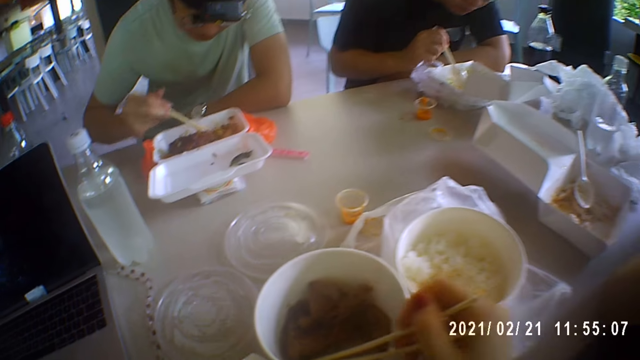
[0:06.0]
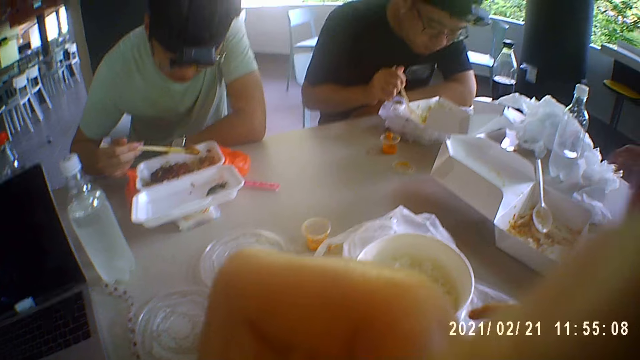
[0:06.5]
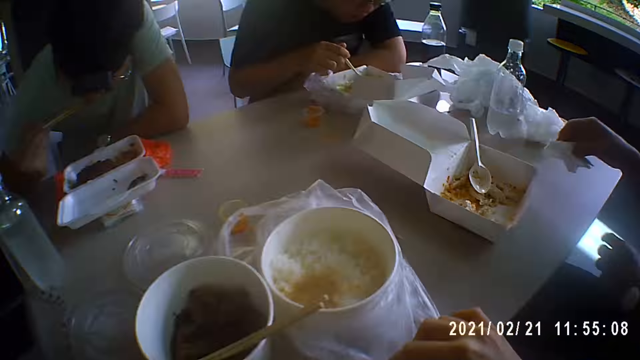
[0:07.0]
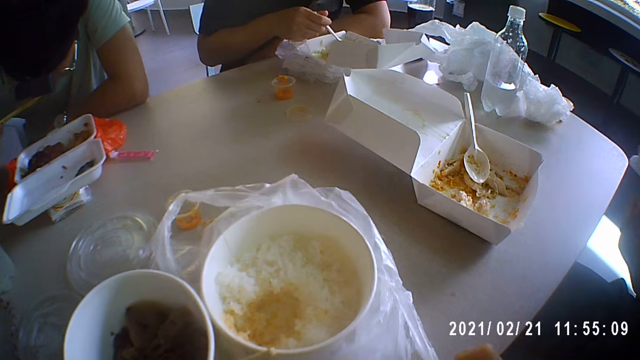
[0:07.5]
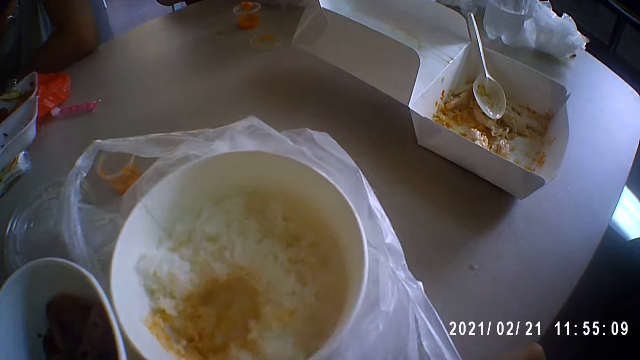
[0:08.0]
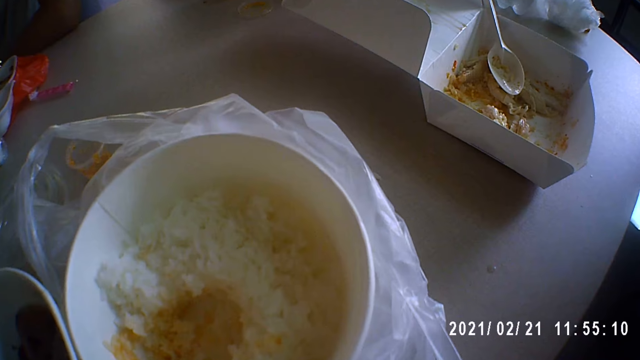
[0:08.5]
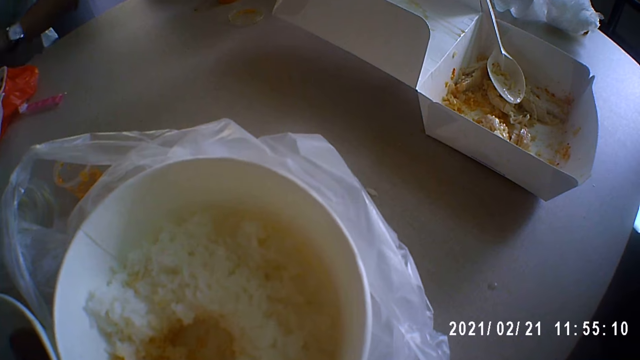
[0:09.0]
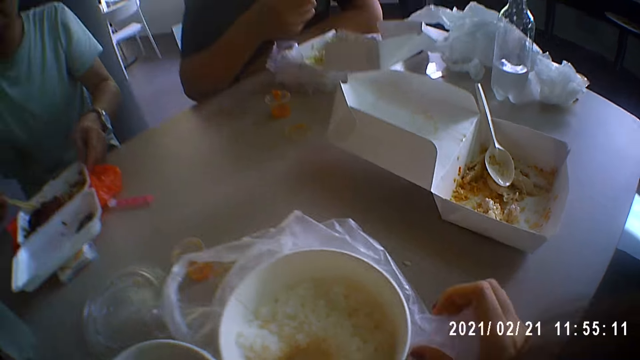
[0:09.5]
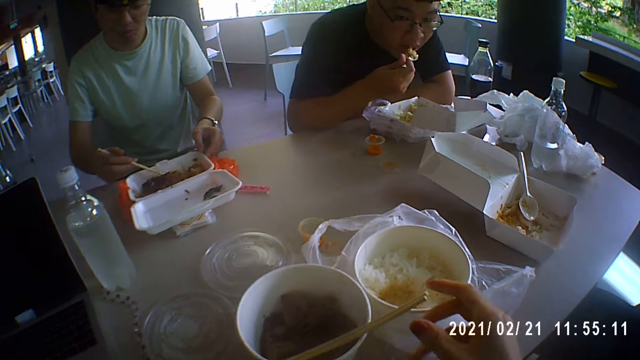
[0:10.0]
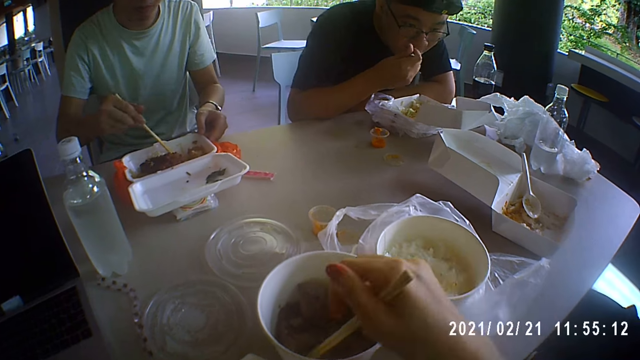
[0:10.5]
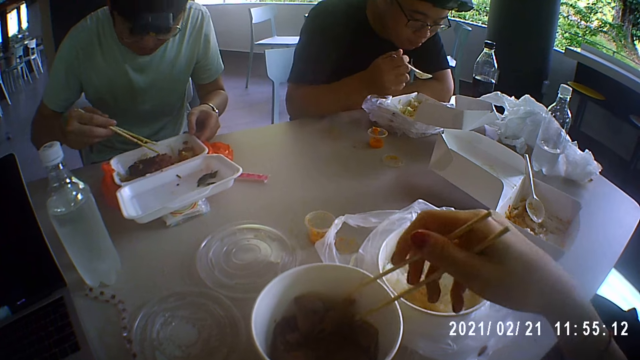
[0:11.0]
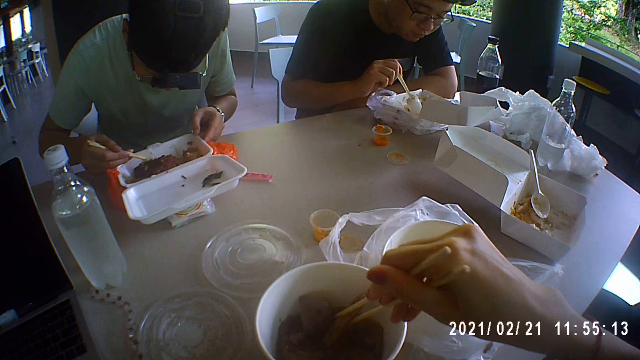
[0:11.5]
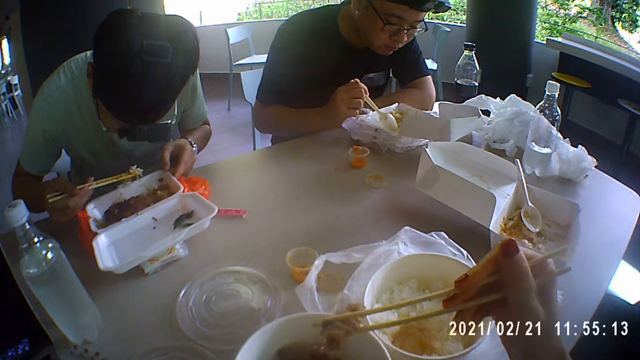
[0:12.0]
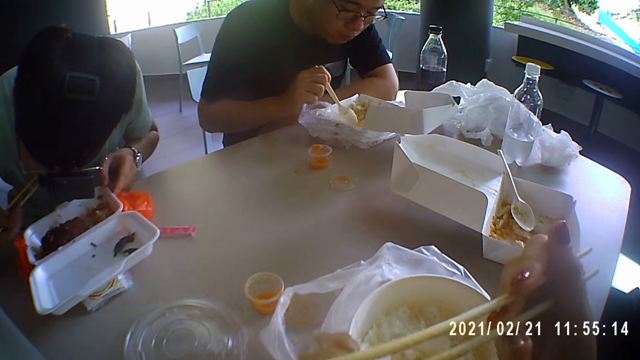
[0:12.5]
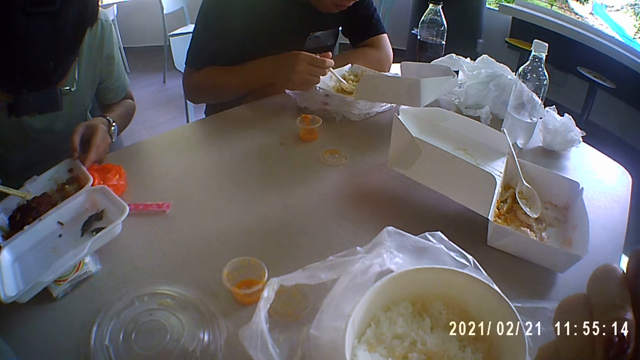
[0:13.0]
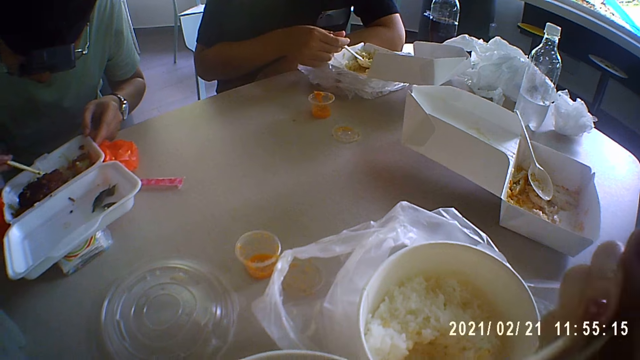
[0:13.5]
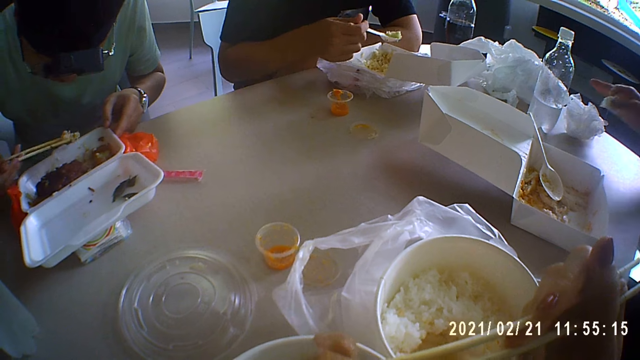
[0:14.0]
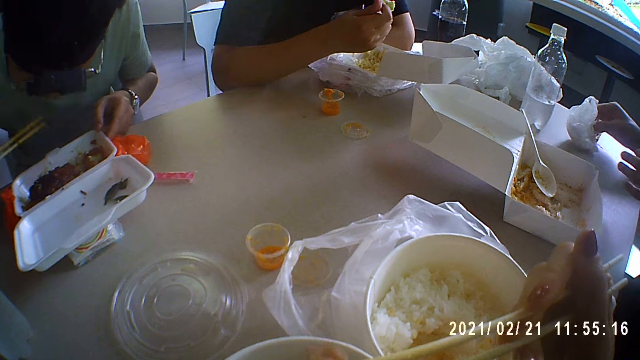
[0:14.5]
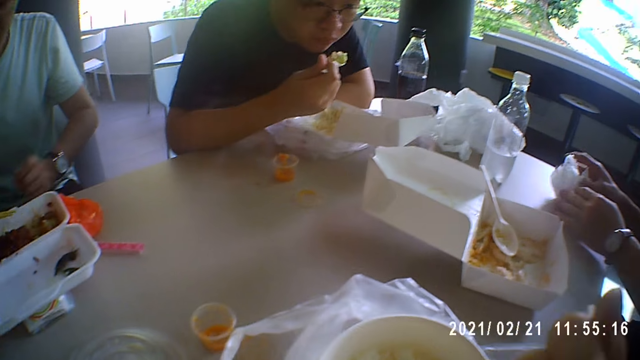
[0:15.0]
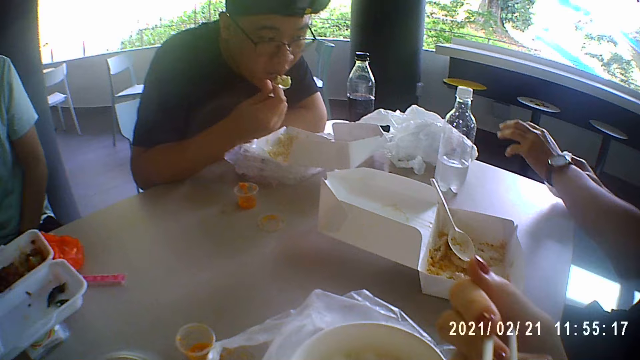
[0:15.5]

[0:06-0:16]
A man eats the food. The camera wearer stops checking the food with chopsticks. Another man eats the food. The camera wearer puts her hand up. She touches a nylon bag with food in it. She eats her food.

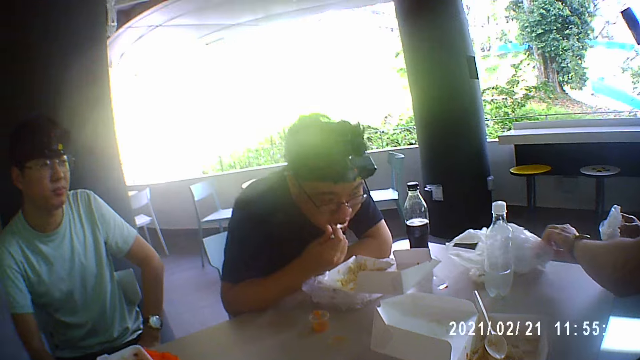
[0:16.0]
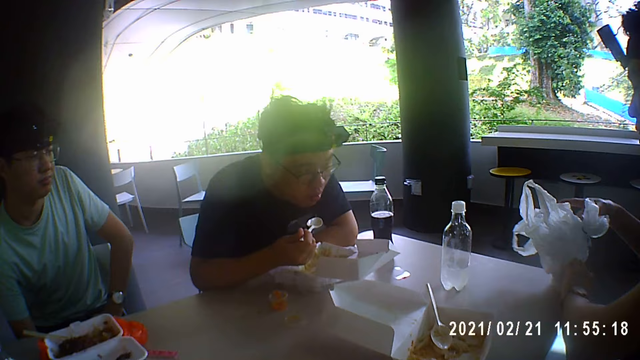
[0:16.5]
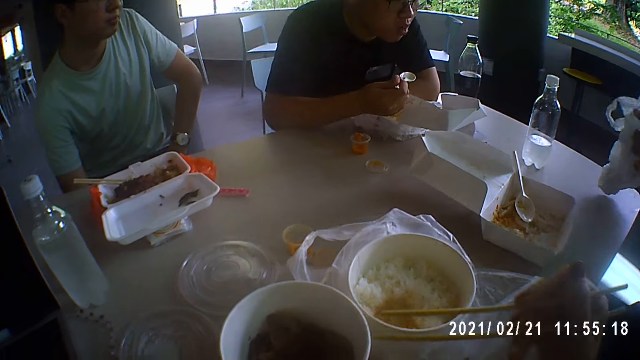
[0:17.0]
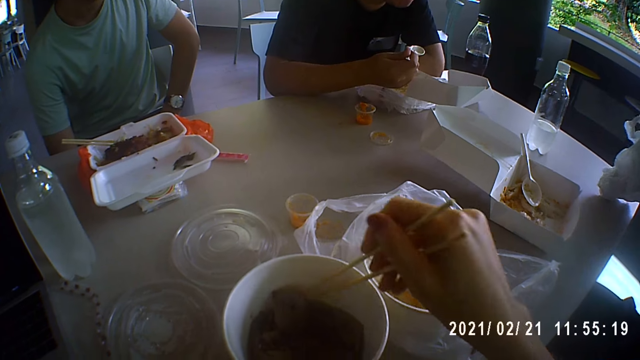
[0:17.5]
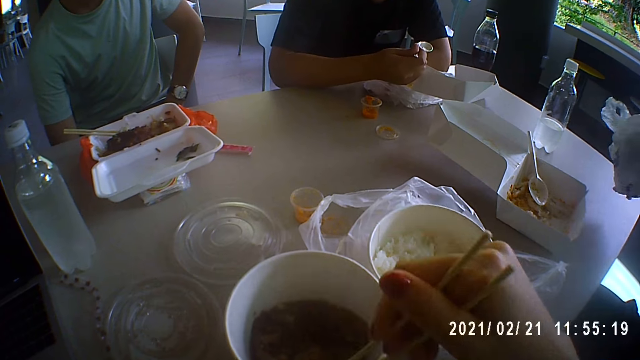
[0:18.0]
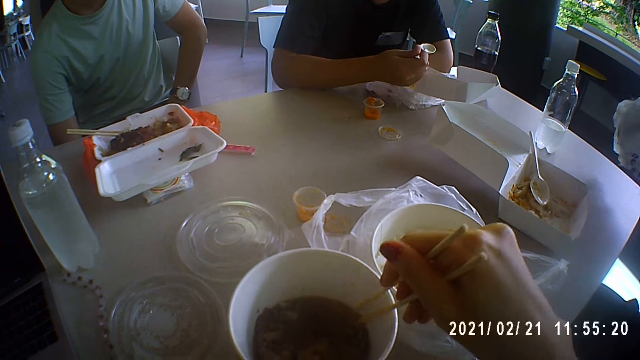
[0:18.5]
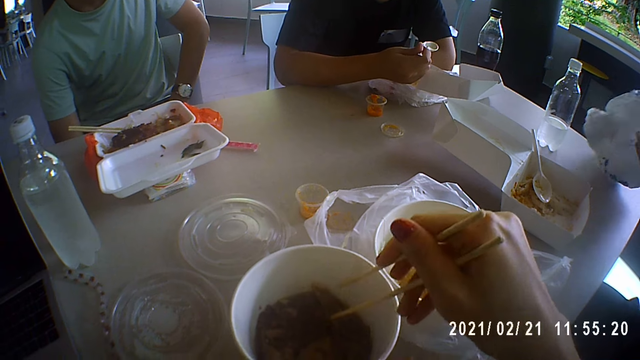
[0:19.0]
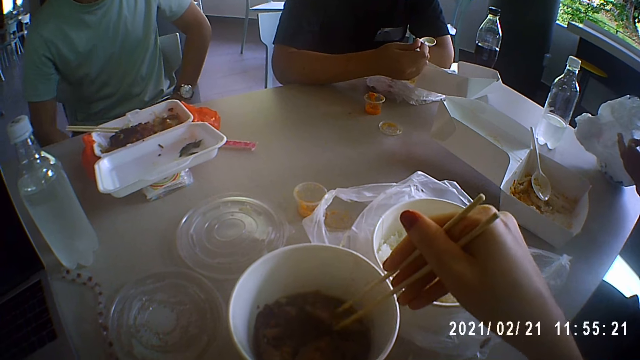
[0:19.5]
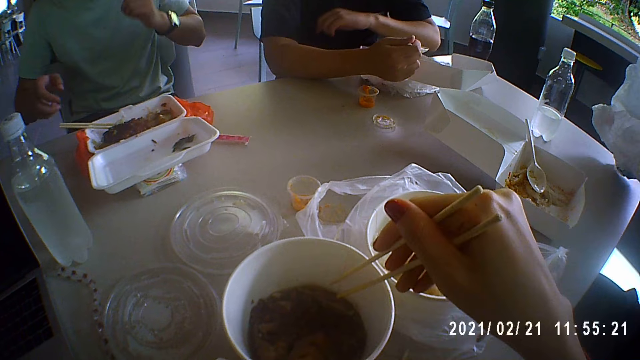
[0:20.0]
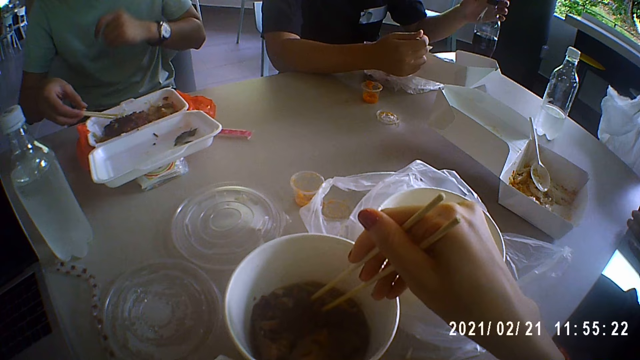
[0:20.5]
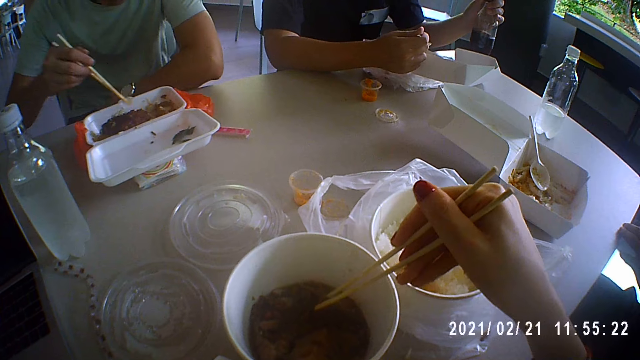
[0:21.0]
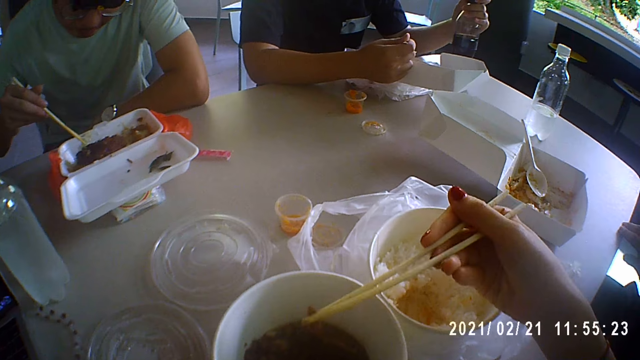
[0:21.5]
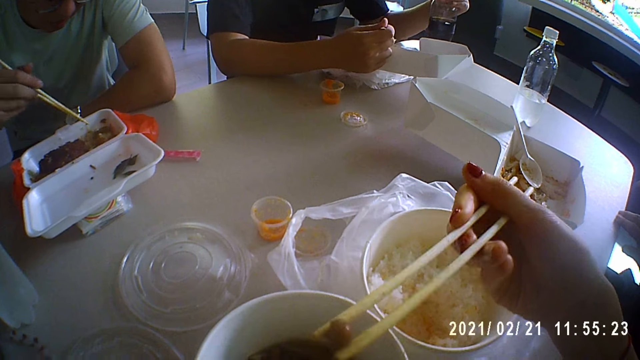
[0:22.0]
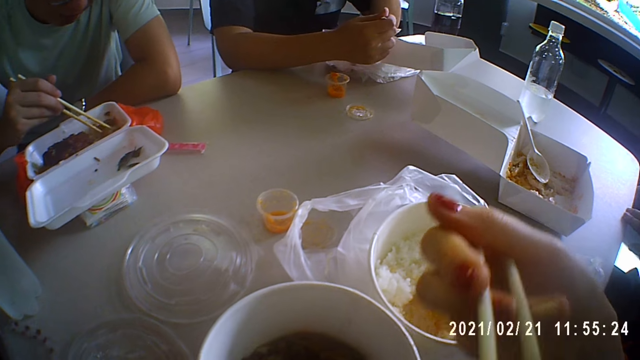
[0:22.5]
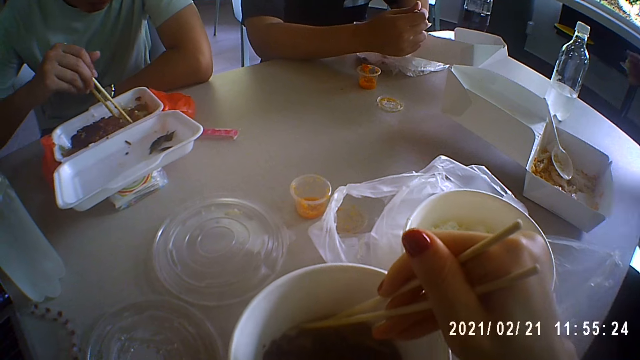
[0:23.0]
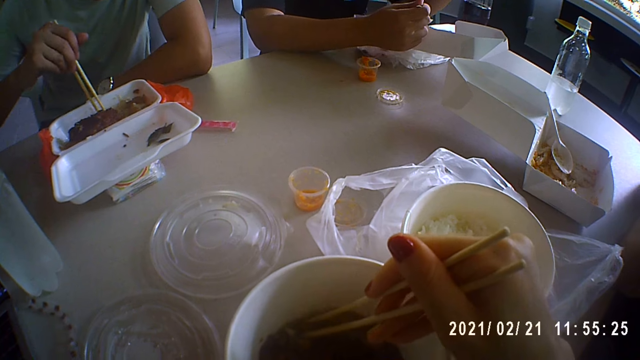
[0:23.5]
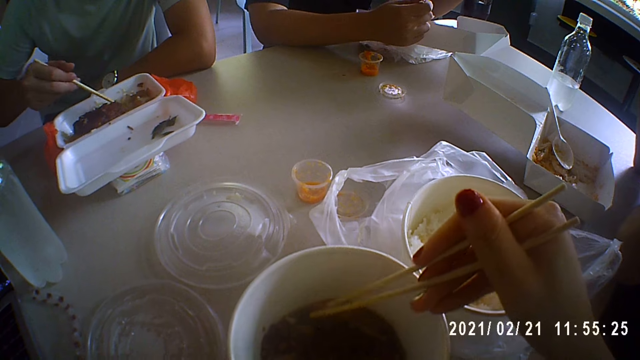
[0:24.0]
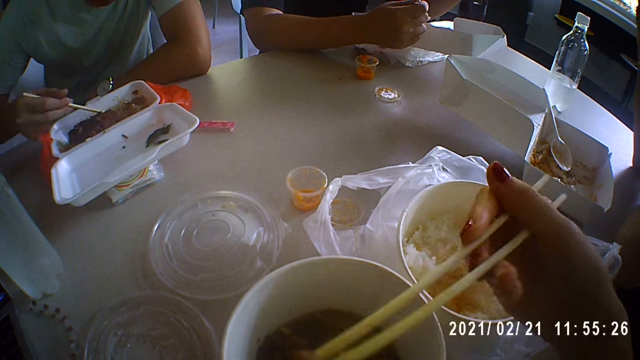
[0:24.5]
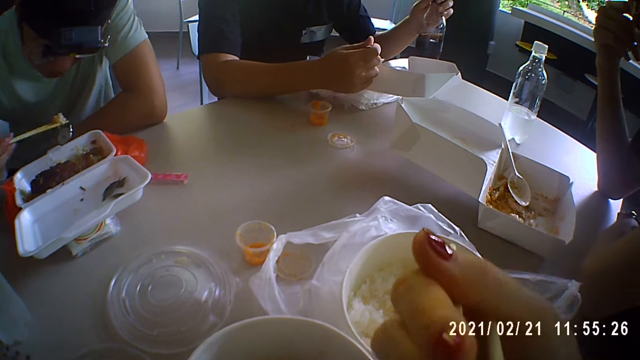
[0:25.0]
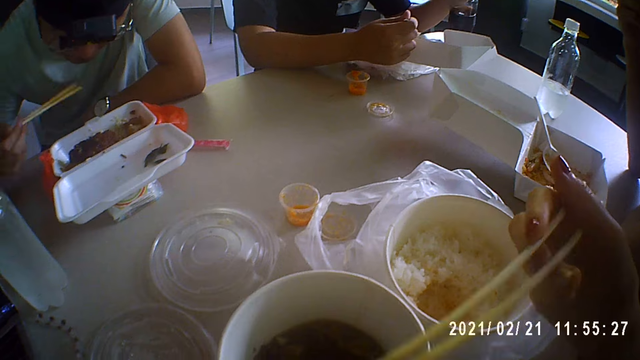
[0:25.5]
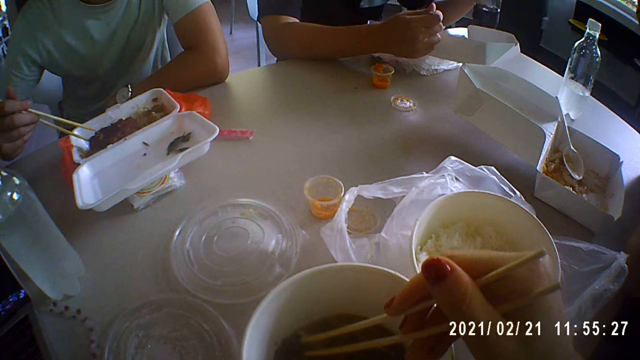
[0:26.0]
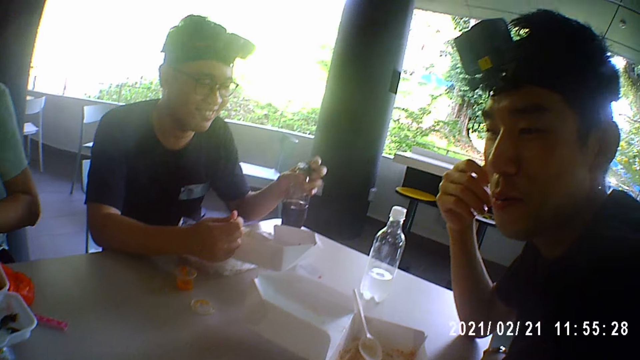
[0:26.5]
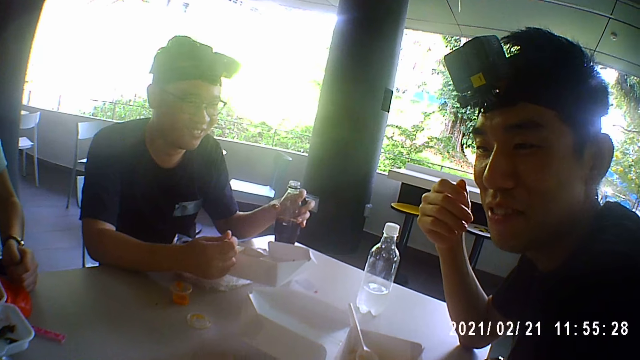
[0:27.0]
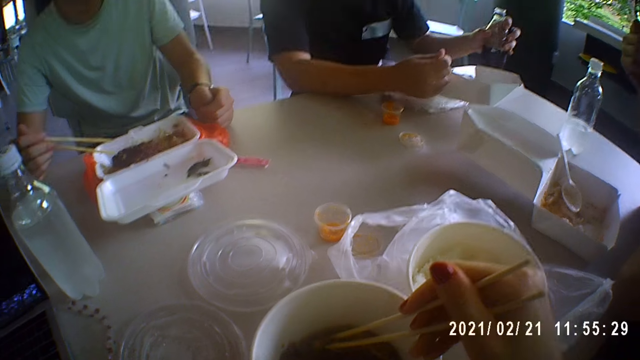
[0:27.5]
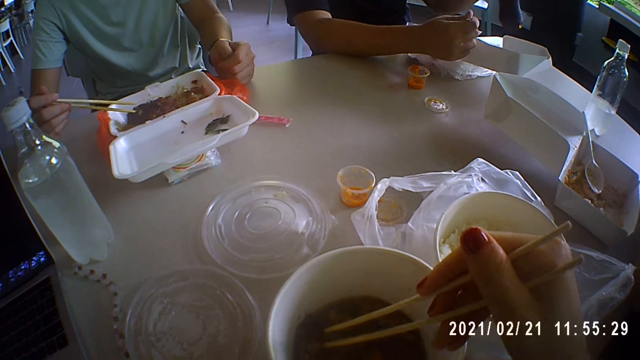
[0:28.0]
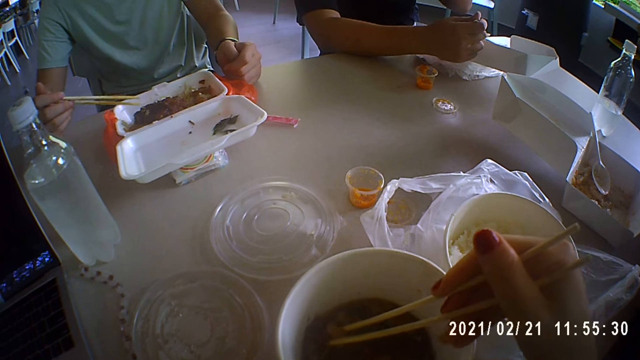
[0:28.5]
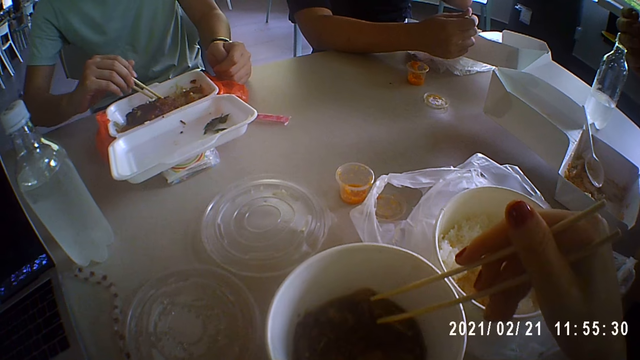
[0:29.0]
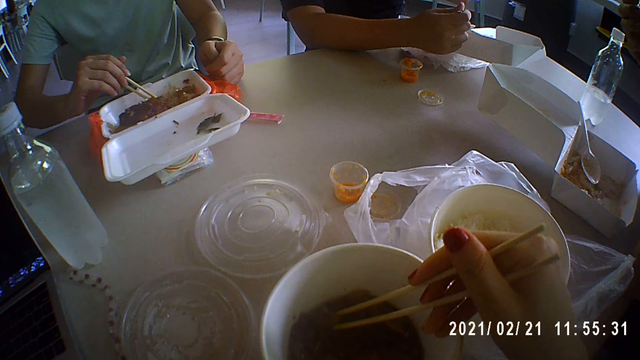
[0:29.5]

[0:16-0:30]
A man picks up the paper bags. The man puts a paper bag inside another paper bag, and puts the paper bag down. The man converses with the camera wearer and another man.
